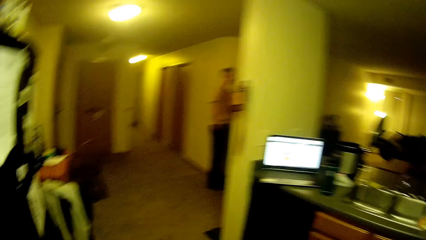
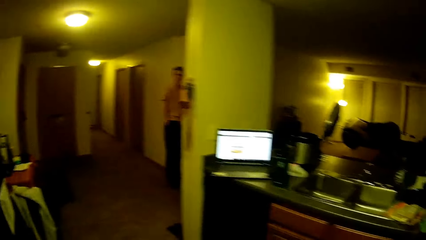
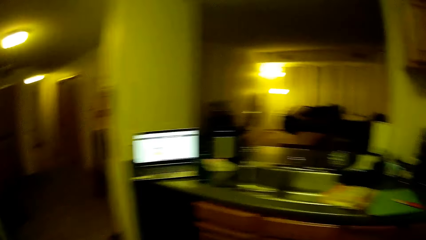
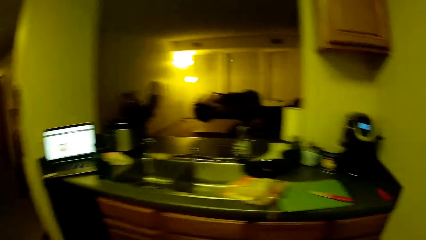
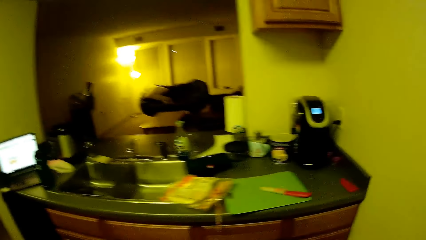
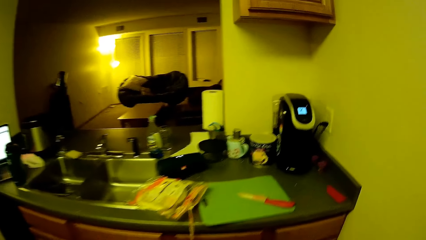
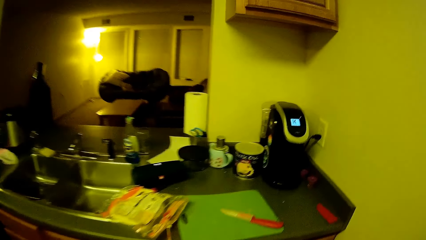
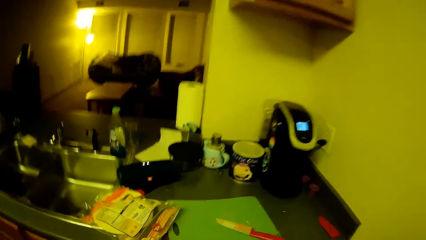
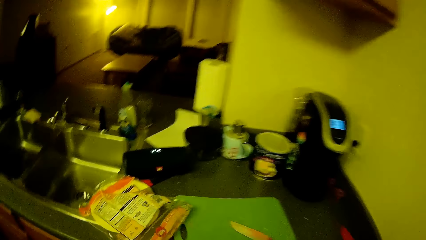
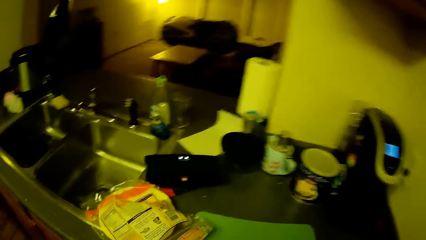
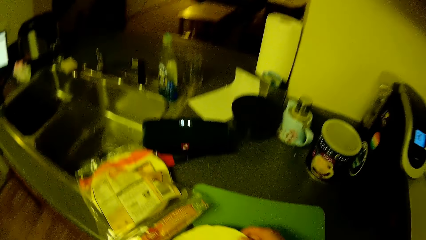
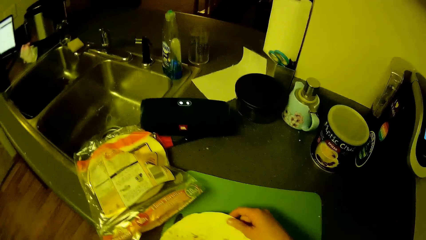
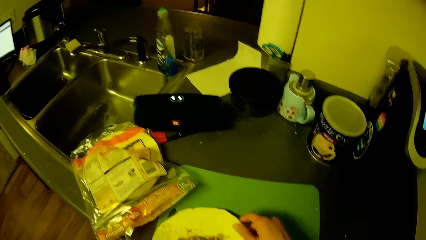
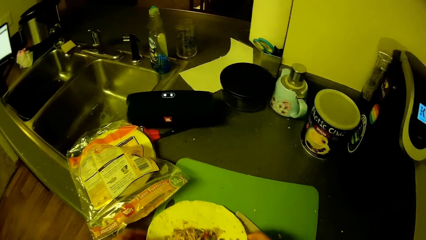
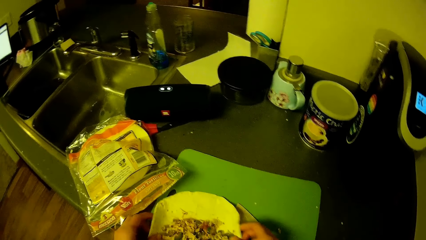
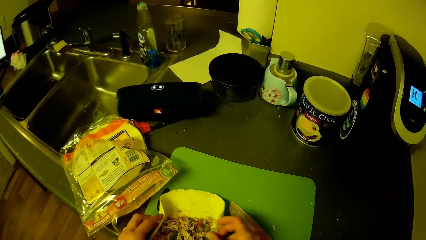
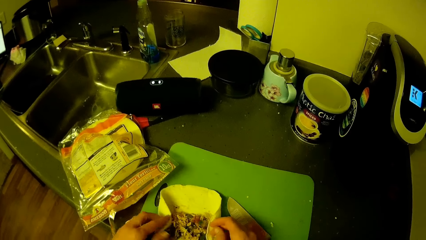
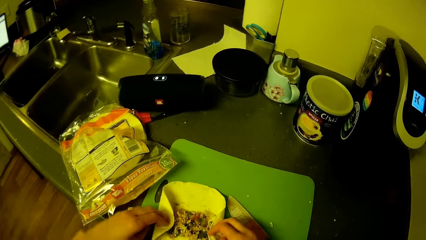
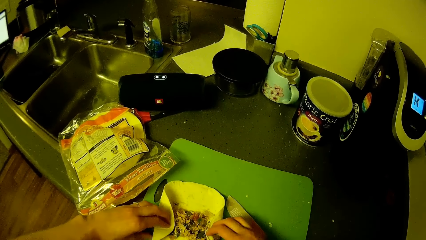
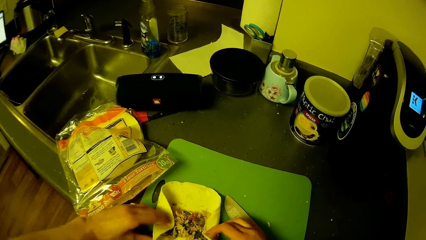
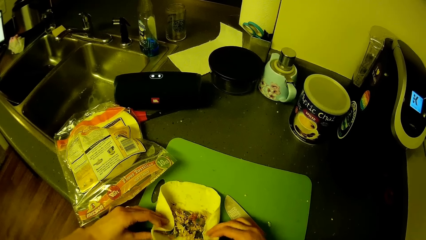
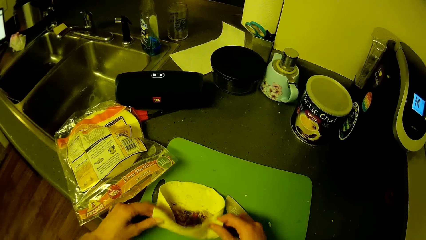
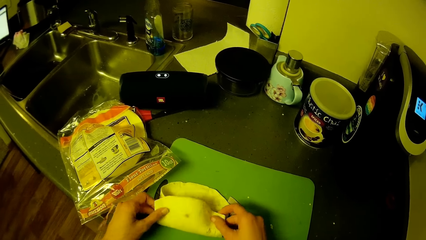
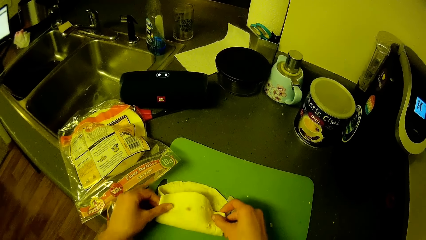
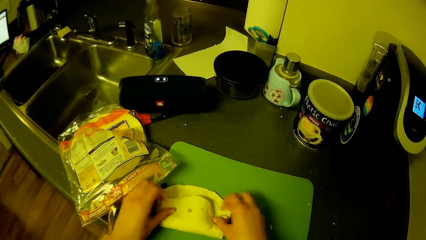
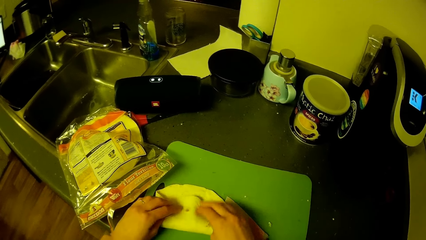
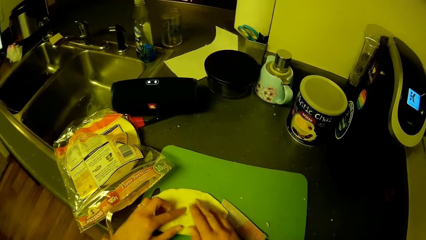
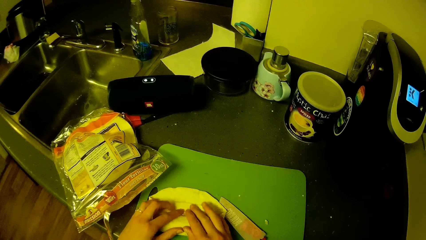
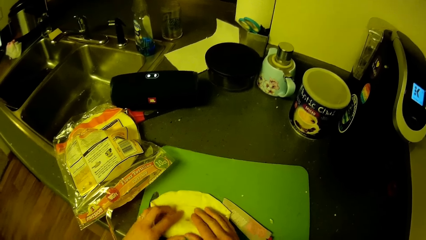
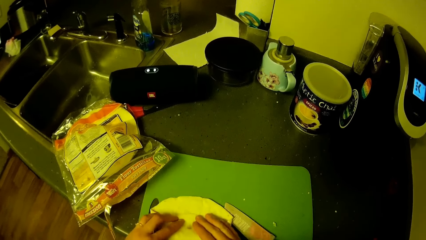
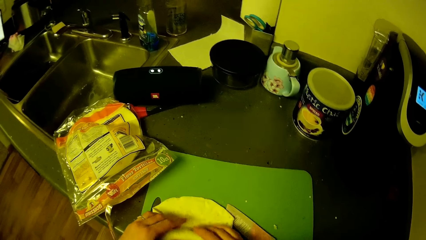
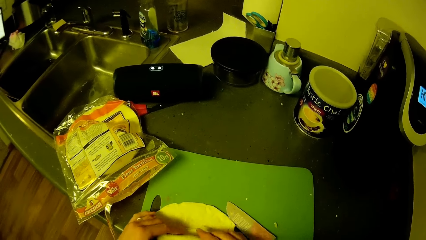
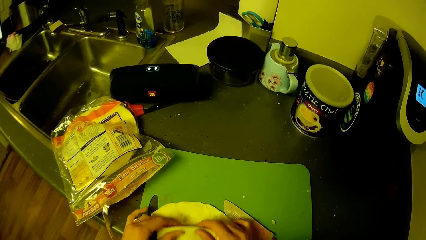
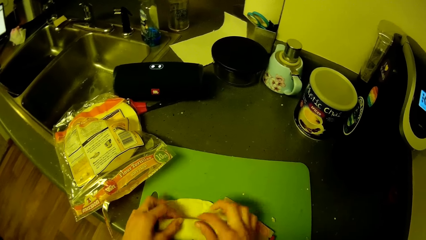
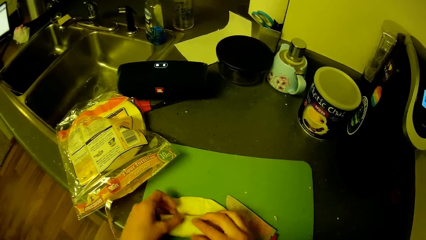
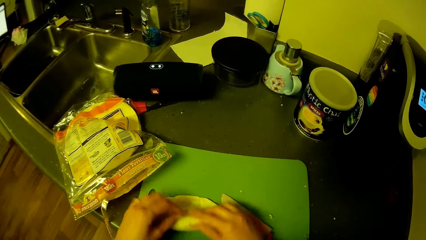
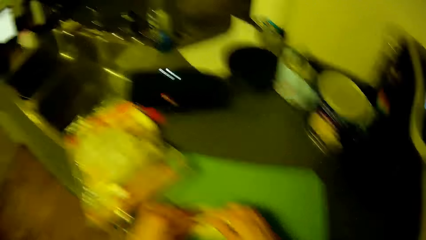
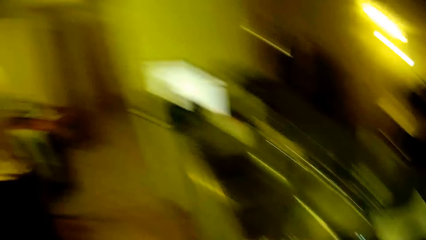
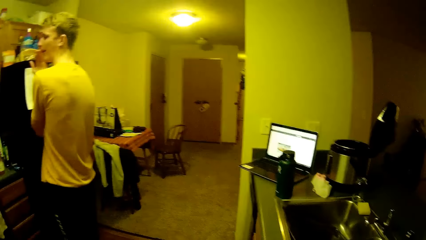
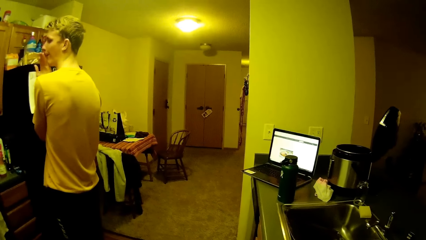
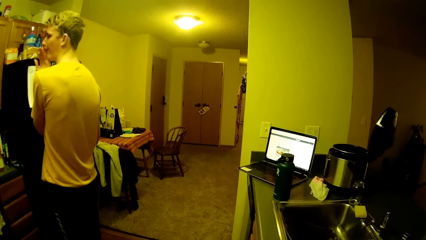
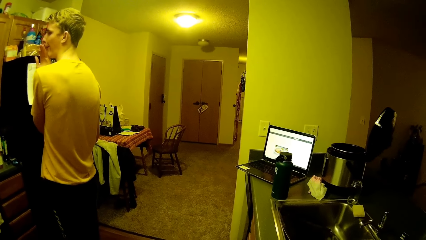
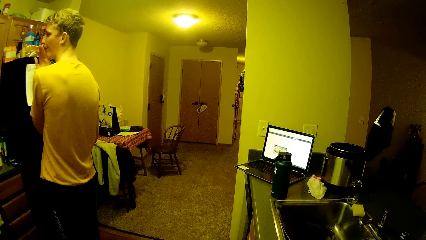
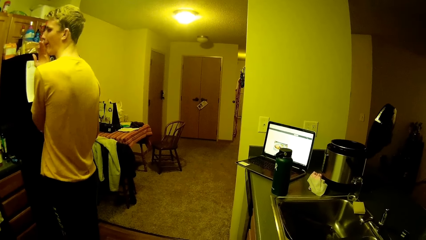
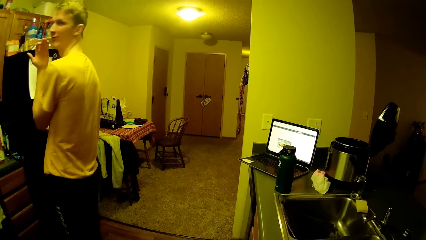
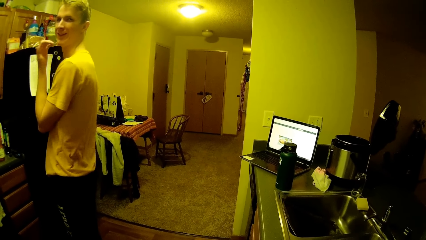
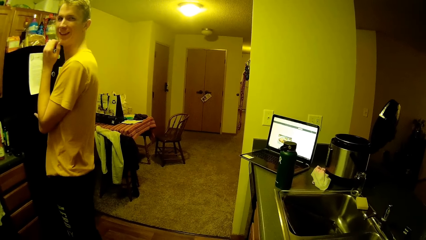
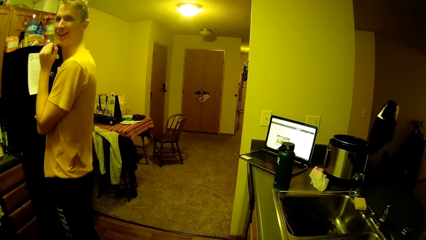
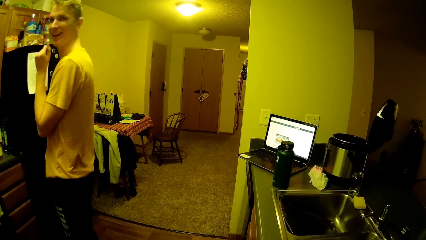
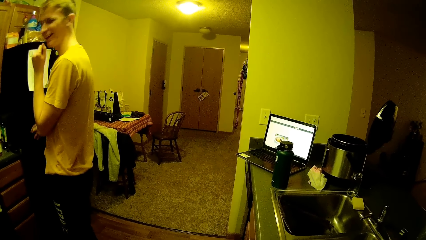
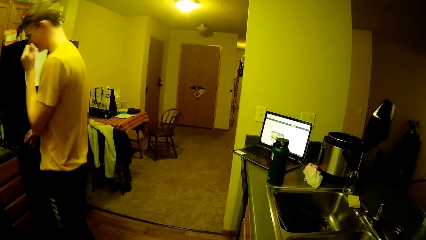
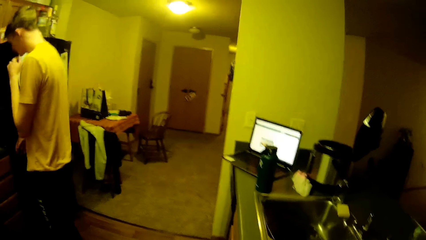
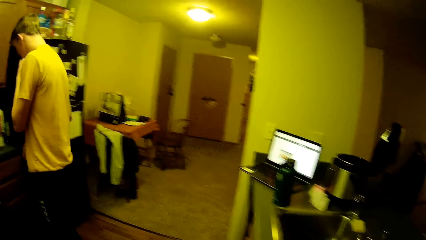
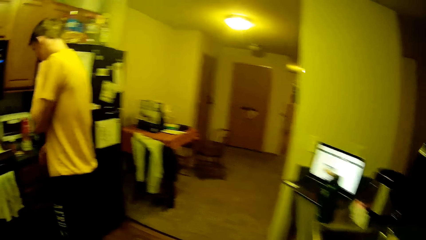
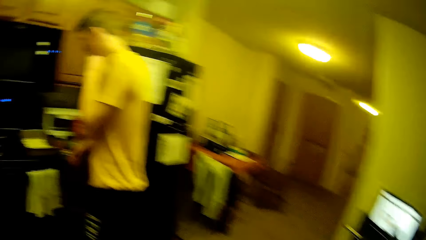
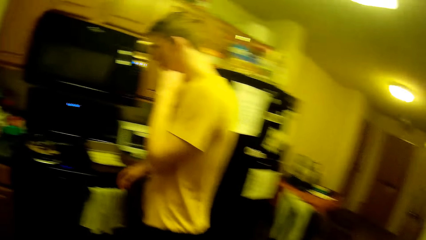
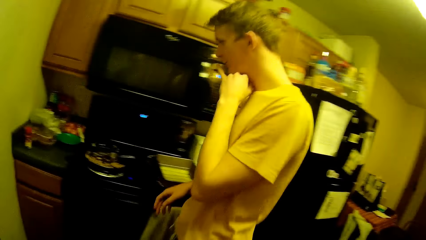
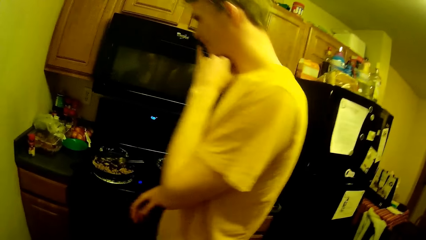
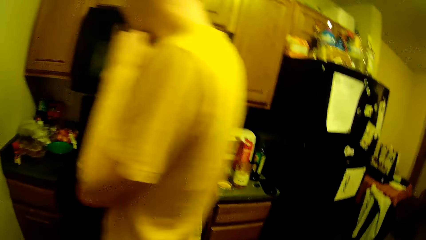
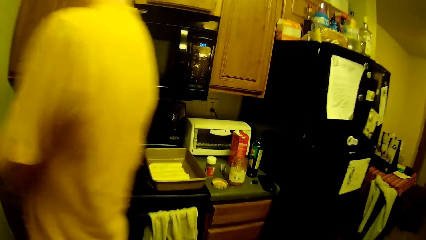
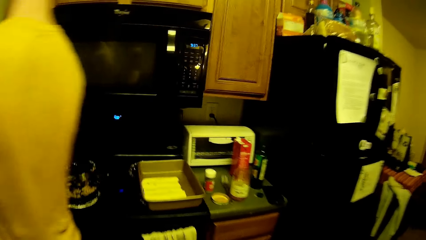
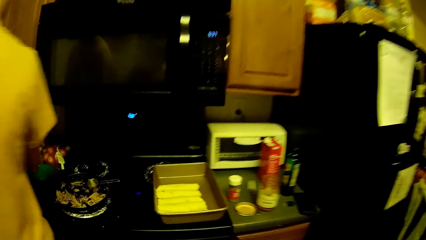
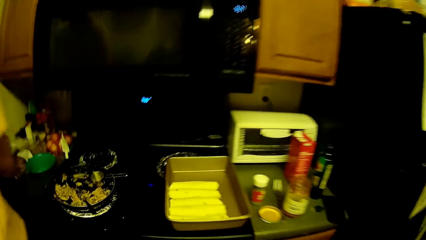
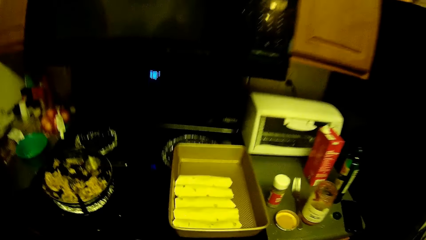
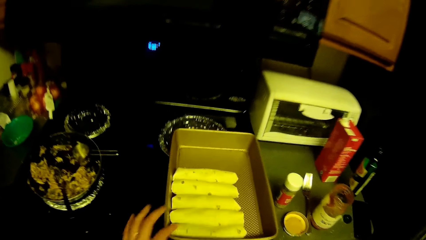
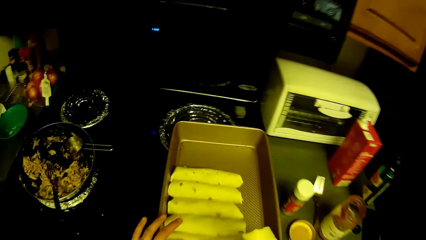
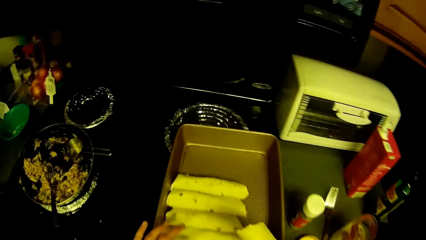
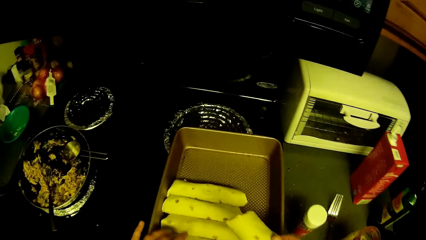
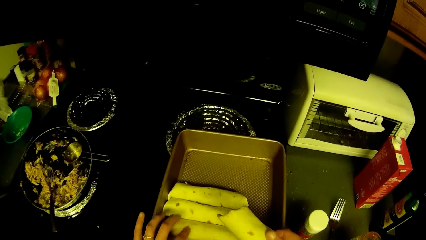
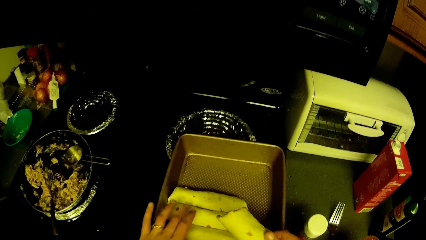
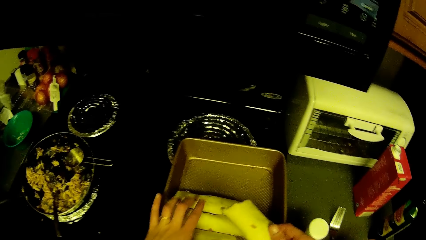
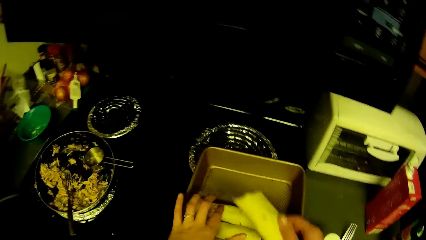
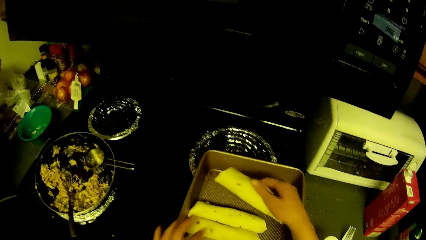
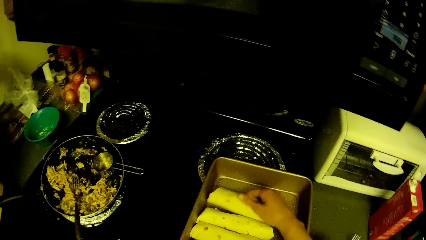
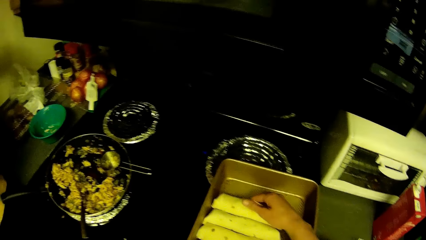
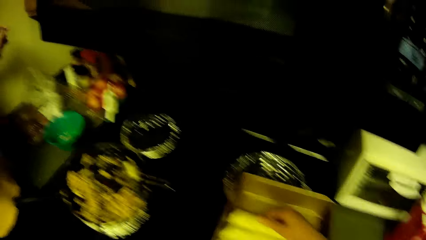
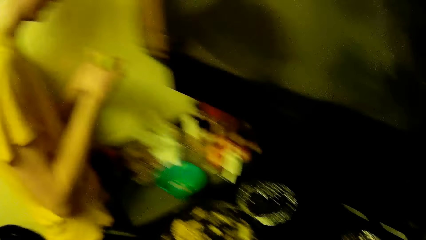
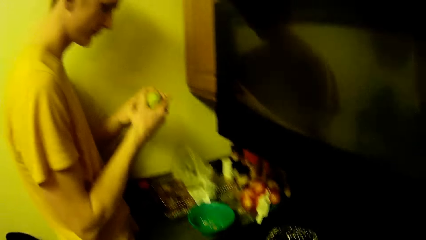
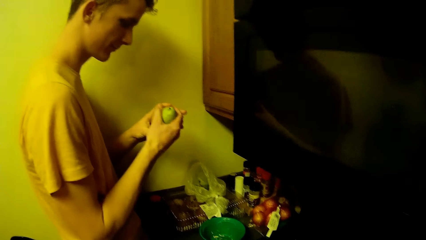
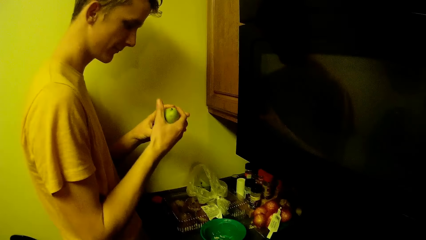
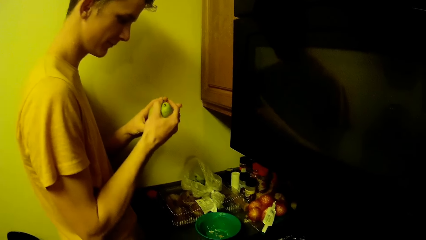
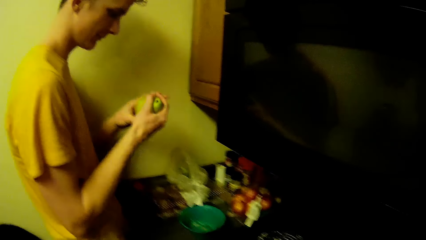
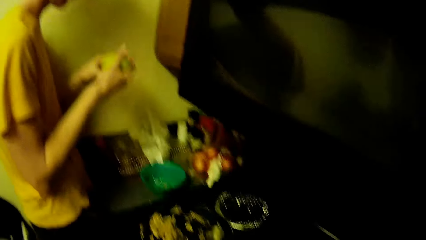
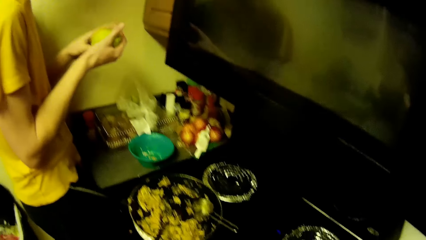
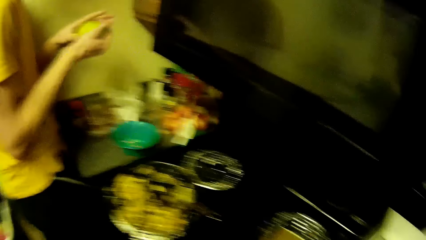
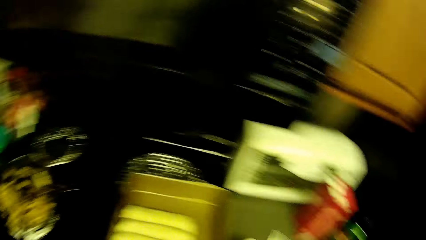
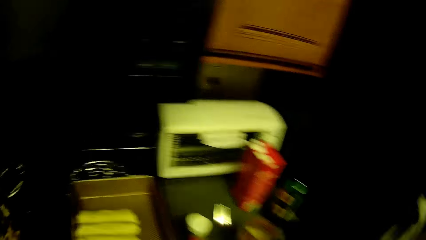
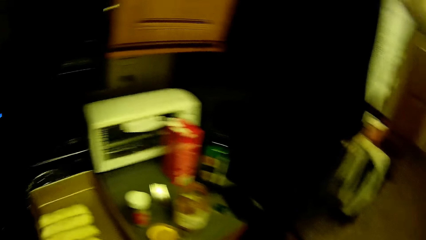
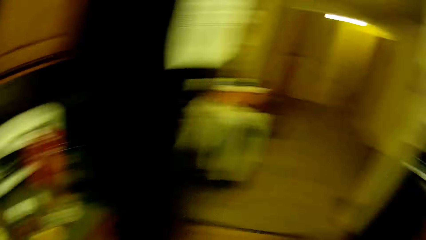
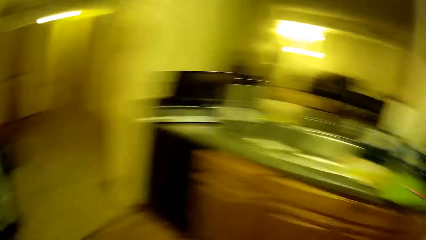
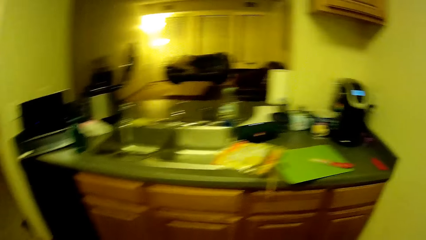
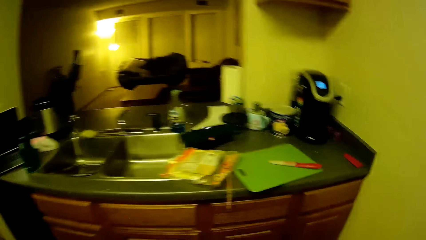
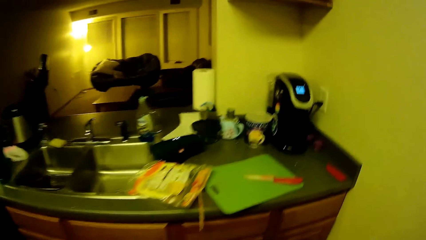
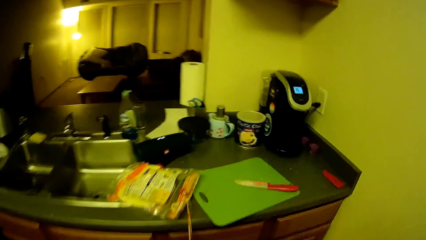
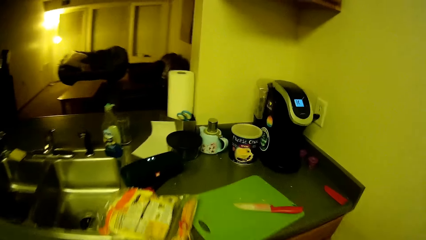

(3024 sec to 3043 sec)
A man stands in the kitchen. The camera wearer looks around the kitchen. They place the flatbread with the shredded chicken with green peas on the chopping board. They fold in the flatbread with the shredded chicken with green peas. The man looks around the kitchen. The man interacts with the camera wearer. The camera wearer moves the flatbread to the baking pan and counts the flatbreads in the baking pan. The man holds an apple in his hands. The camera wearer walks around the kitchen.
